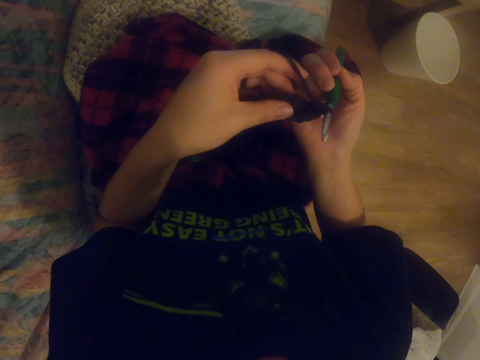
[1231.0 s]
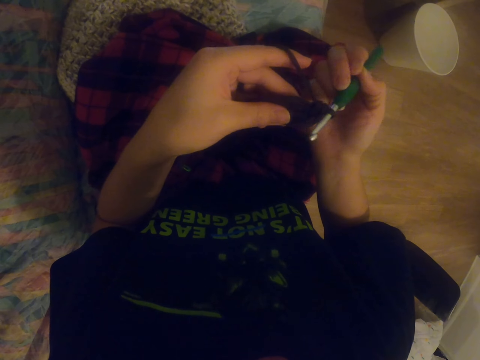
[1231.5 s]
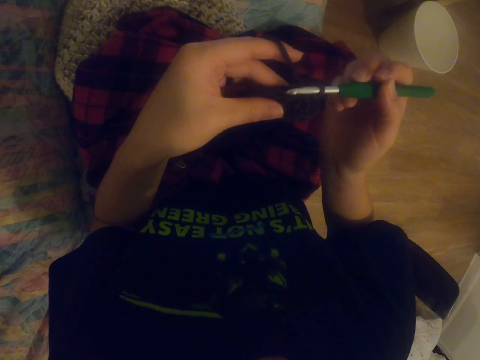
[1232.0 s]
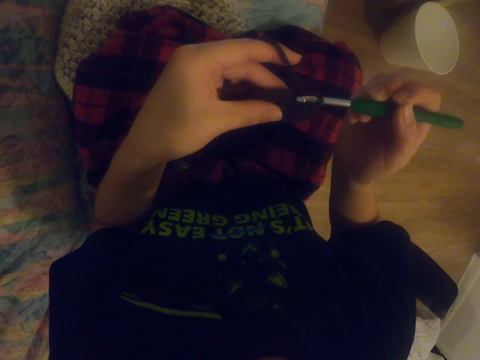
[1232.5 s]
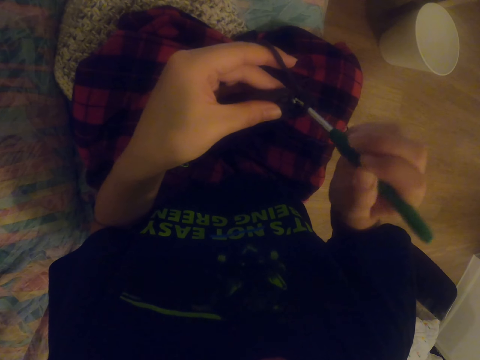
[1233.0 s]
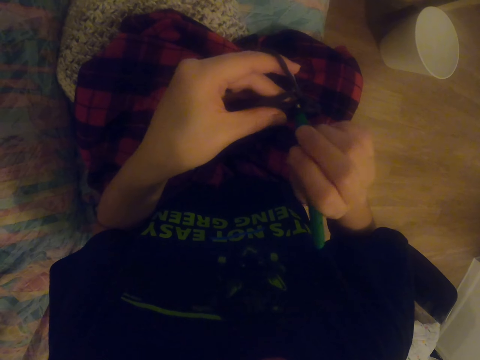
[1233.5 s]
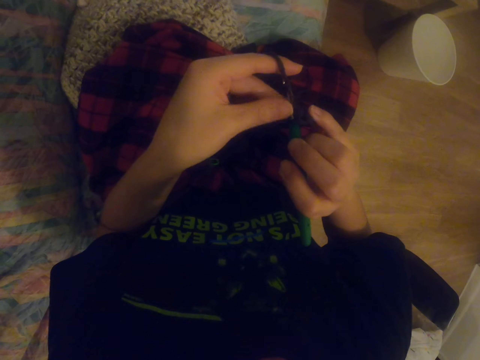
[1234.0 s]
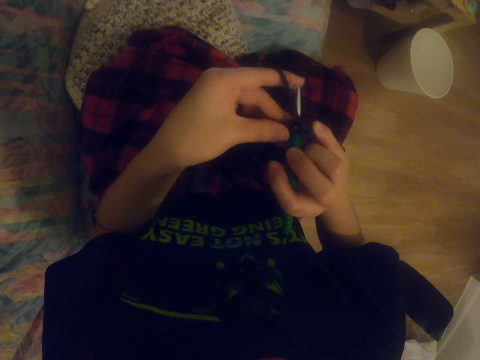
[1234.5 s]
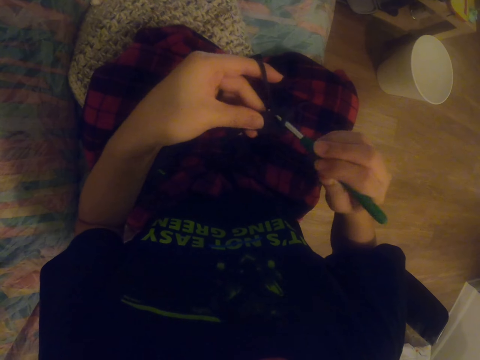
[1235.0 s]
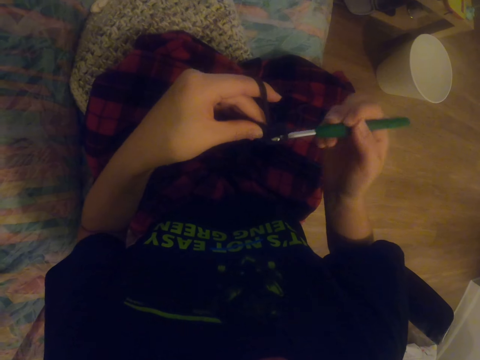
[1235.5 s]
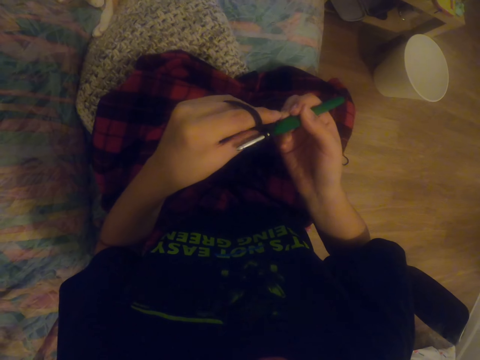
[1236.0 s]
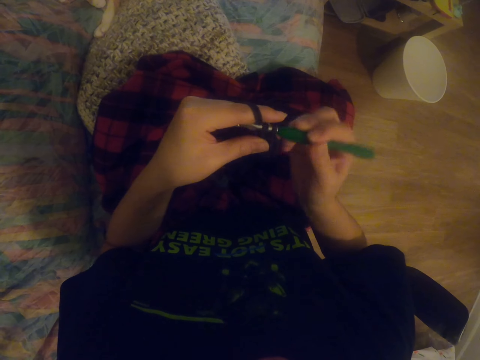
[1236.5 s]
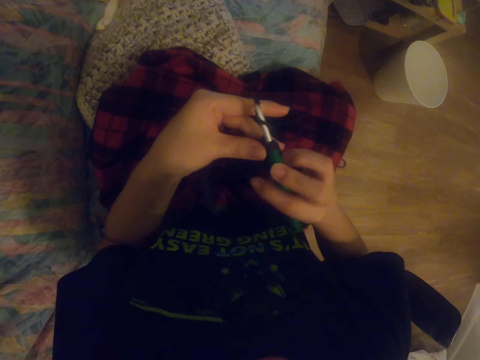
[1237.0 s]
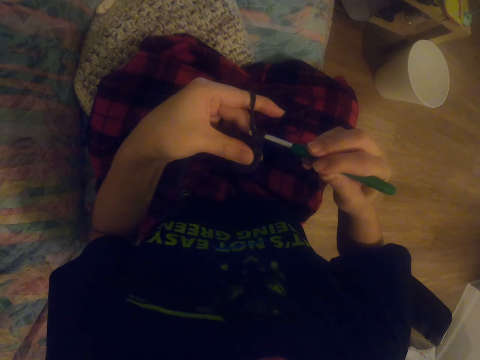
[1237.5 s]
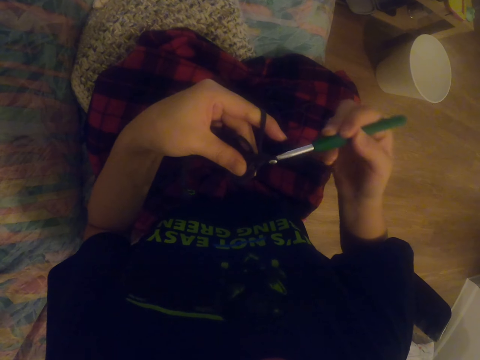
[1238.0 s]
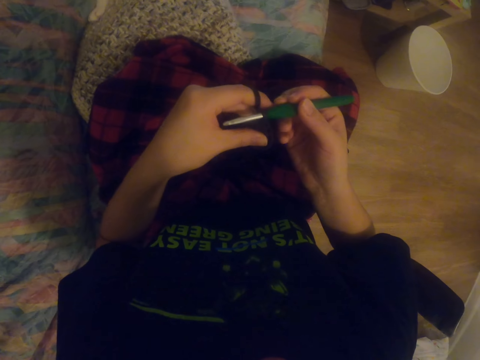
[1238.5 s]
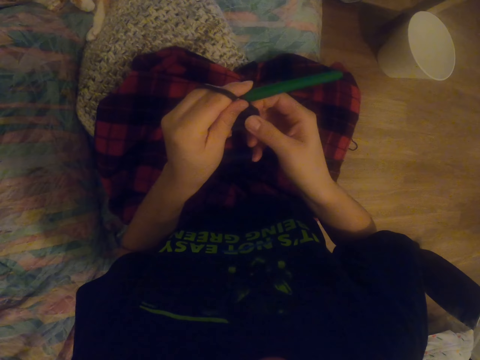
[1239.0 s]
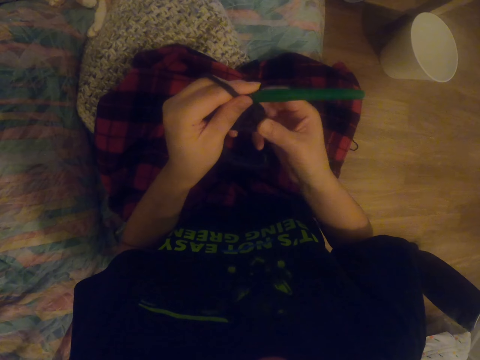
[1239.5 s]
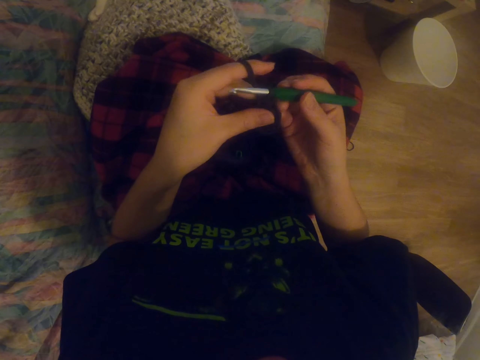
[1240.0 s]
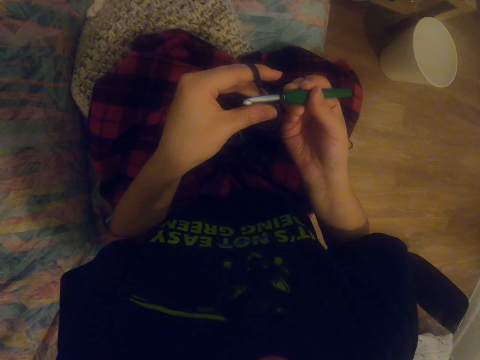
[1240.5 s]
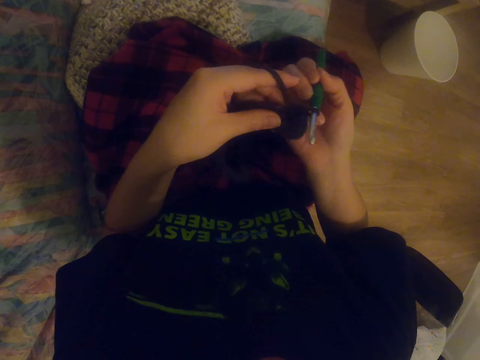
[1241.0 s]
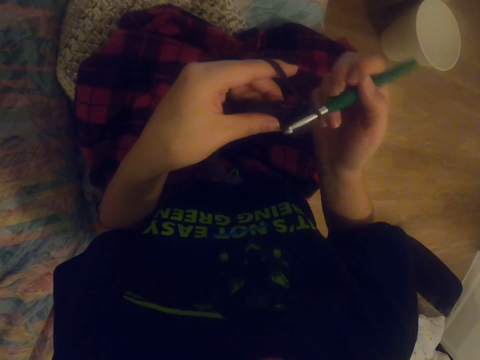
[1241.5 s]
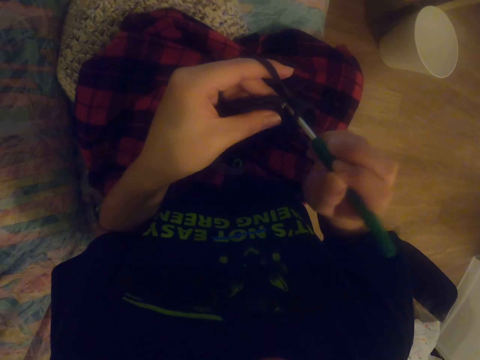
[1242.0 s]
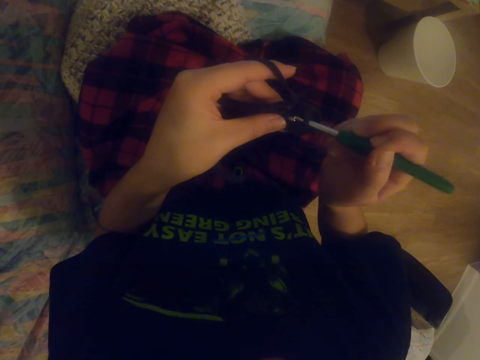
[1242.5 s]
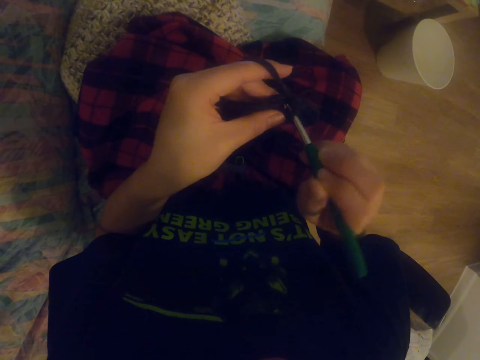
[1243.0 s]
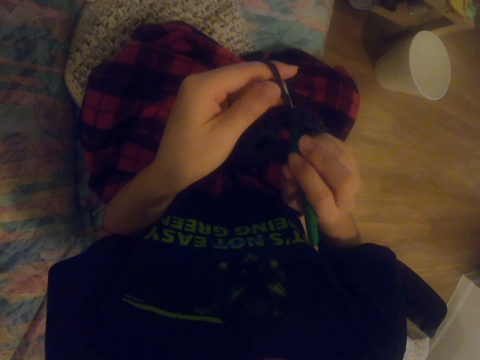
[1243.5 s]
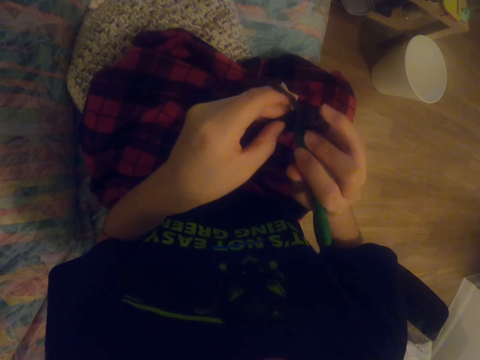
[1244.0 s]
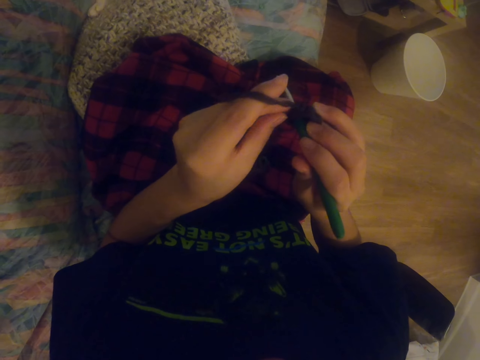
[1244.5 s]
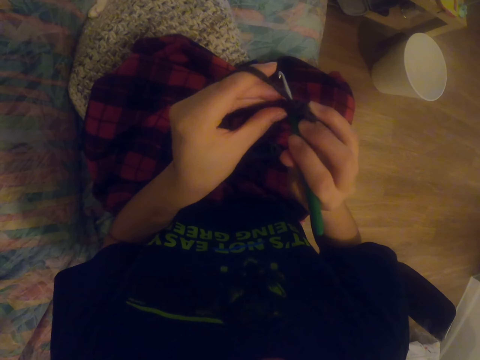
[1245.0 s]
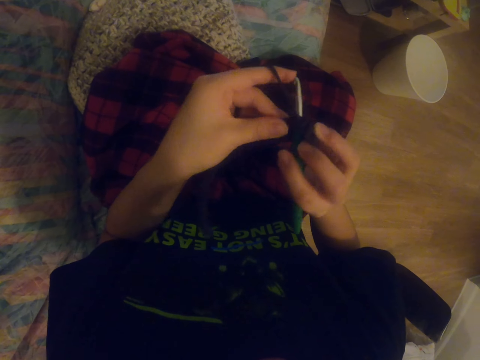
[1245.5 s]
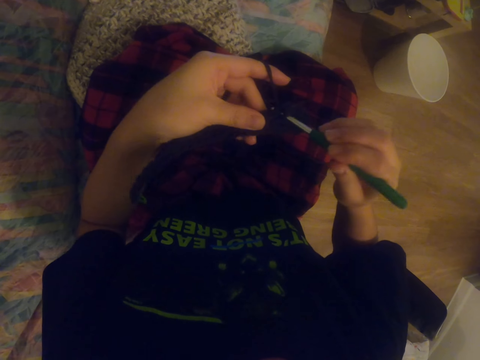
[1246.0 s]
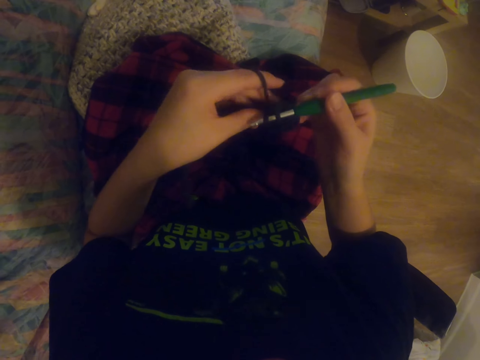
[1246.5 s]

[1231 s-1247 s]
The camera wearer knits the garment with the knitting needle. They stretch the fabric. They hold the garment. They knit the garment with the knitting needle.

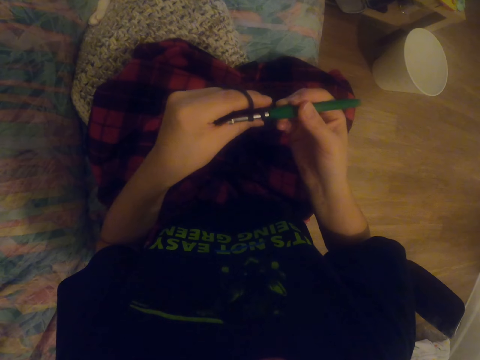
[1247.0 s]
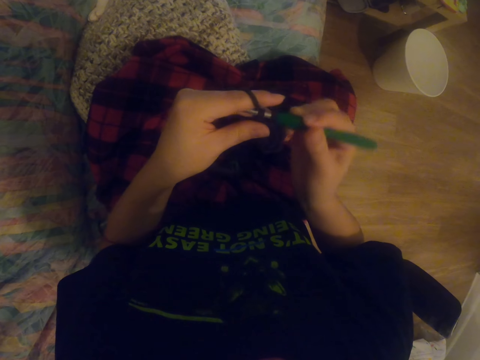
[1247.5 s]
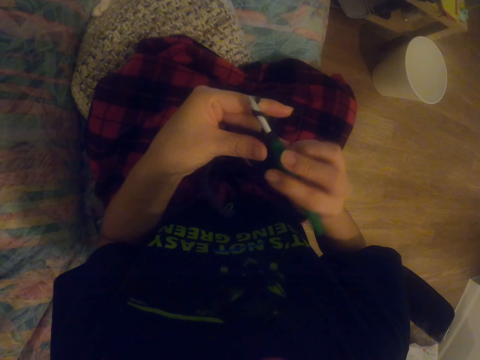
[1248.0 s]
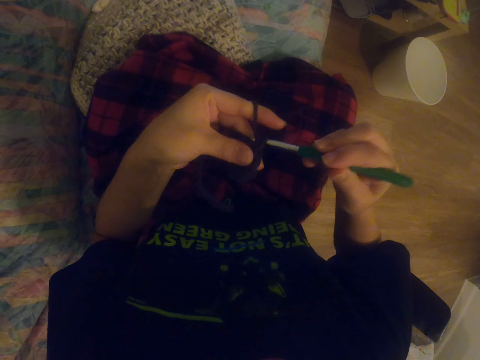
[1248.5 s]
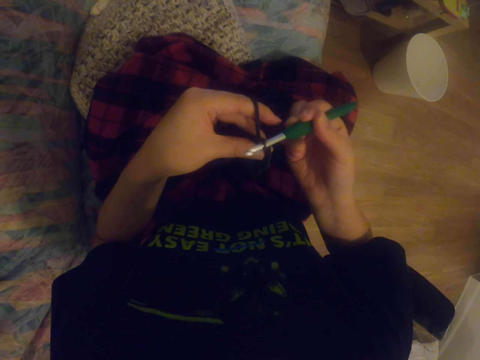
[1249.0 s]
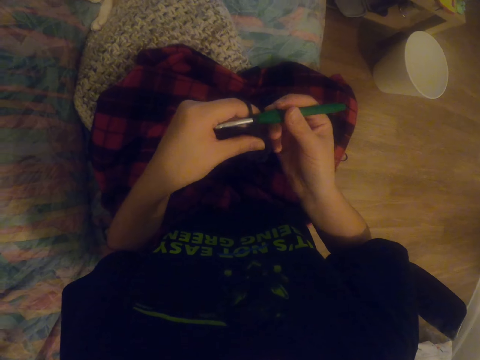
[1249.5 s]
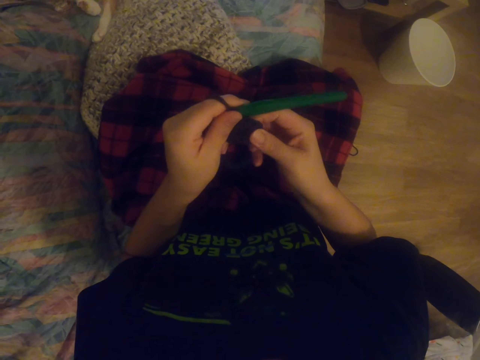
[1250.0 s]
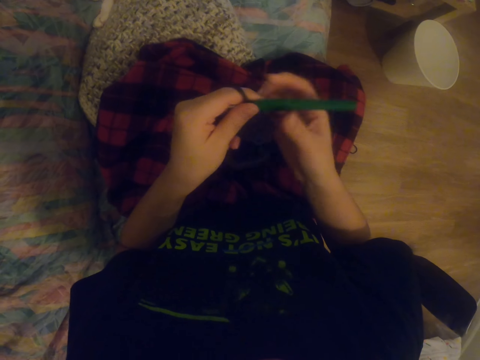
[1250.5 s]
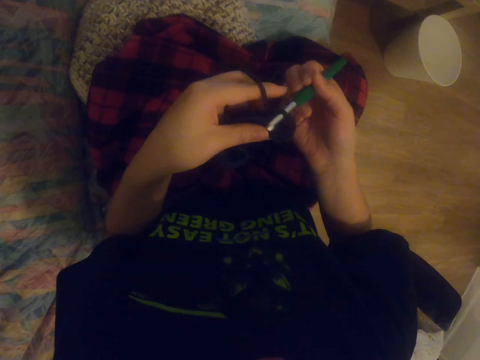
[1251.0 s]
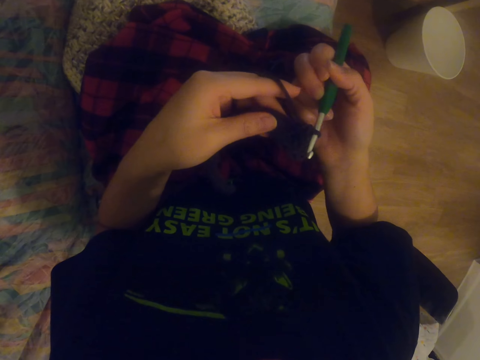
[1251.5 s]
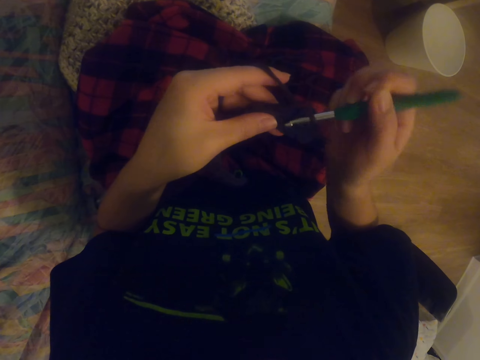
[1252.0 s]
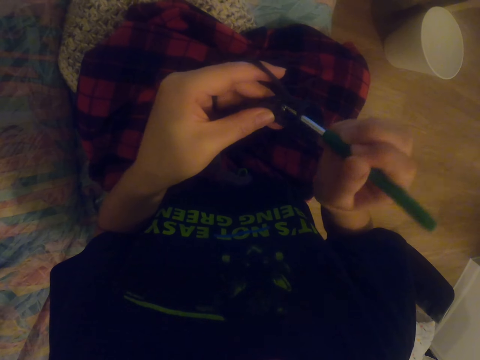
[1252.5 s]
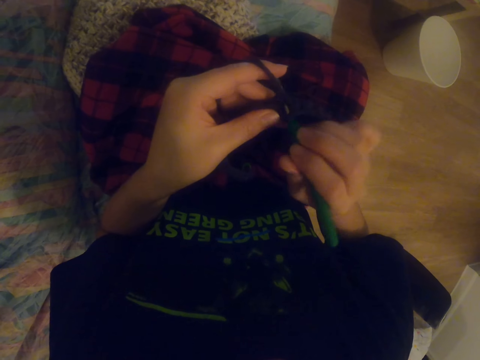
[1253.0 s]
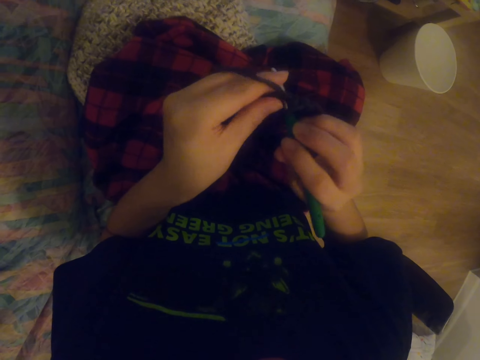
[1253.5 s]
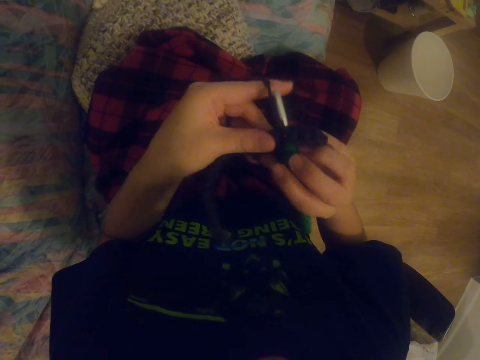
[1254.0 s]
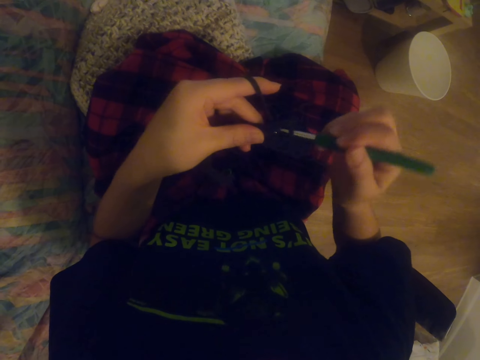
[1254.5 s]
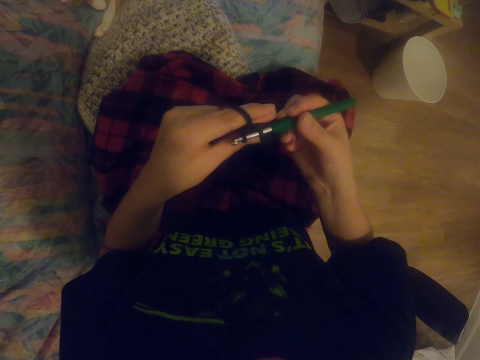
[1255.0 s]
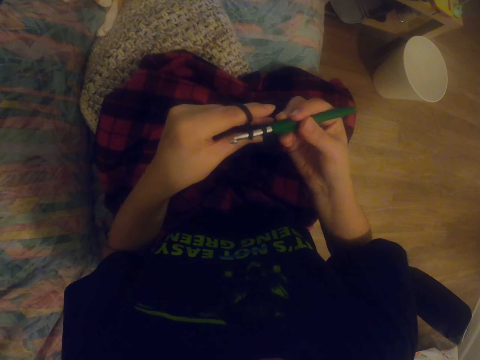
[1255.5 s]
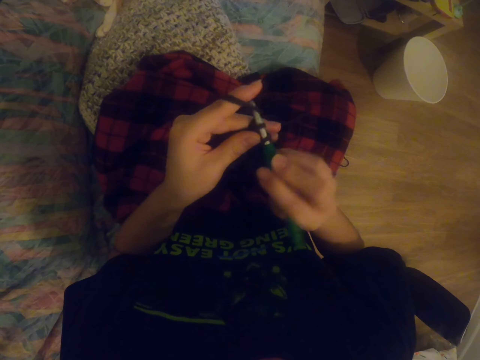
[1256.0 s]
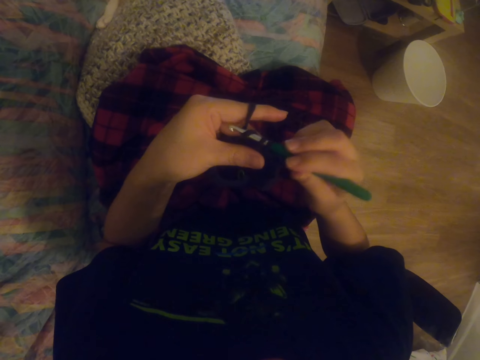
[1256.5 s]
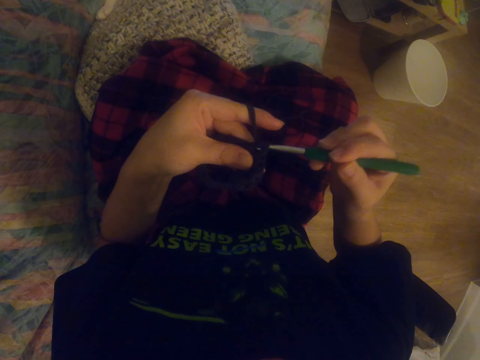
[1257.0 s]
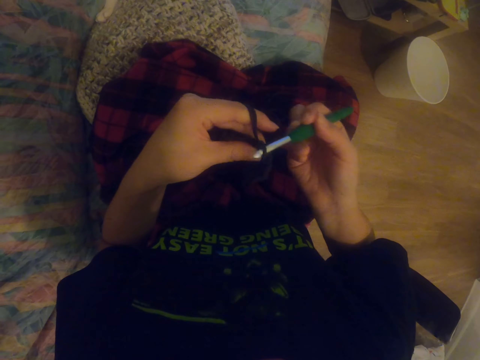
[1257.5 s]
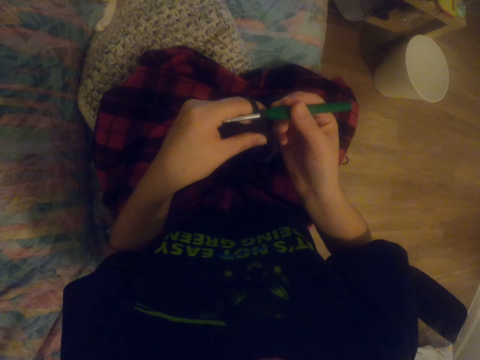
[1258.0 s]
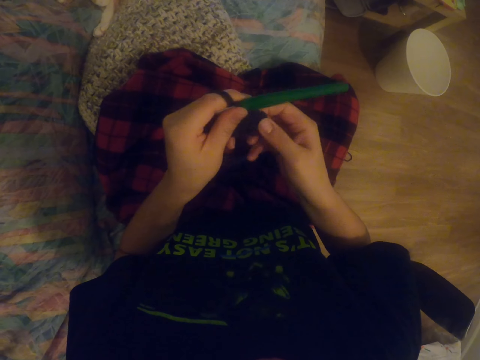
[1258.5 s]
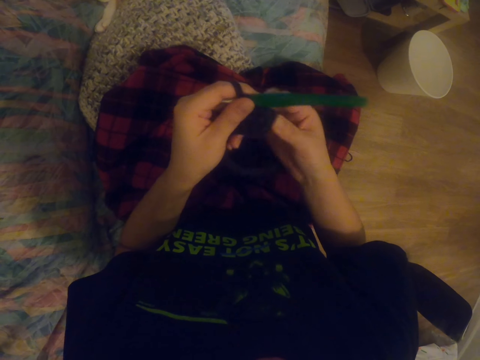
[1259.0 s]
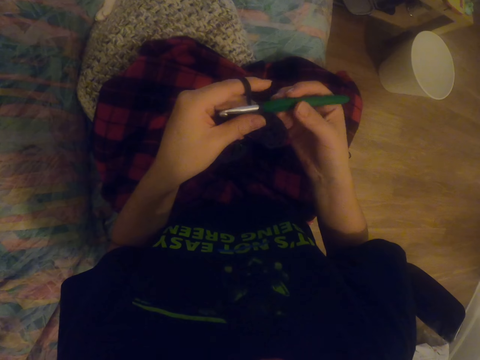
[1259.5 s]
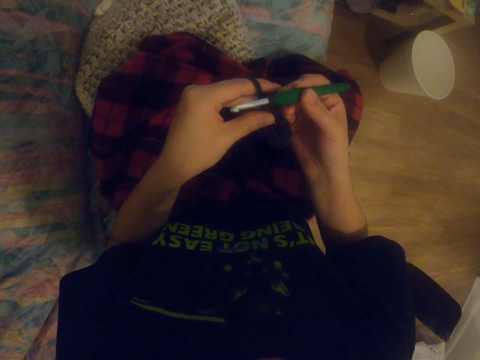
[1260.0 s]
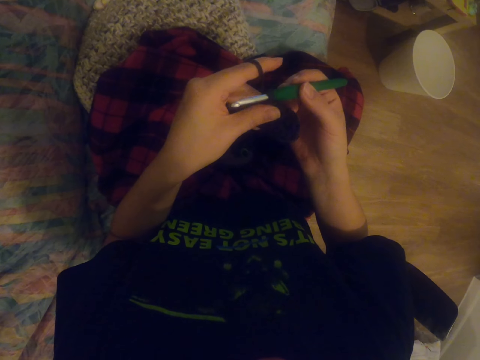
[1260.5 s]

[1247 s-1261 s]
The camera wearer knits a garment with the knitting needle. They hold the garment. They stretch the fabric. They knit the garment with the knitting needle. They hold the garment. They stretch the fabric.
